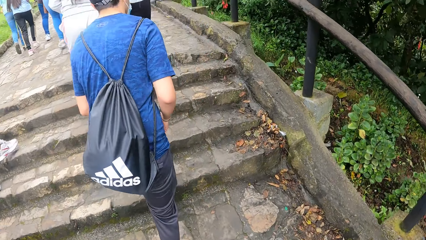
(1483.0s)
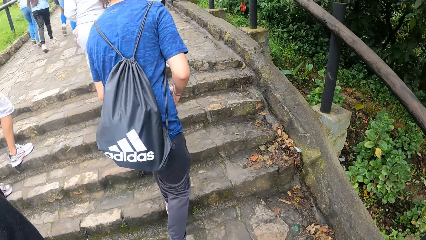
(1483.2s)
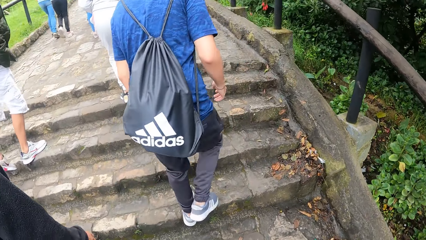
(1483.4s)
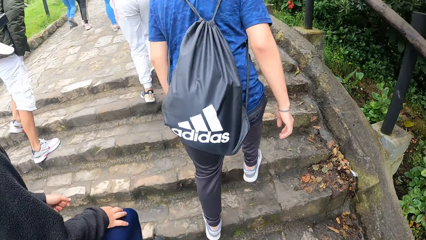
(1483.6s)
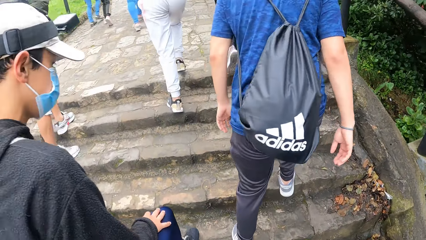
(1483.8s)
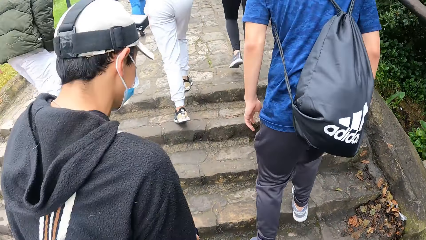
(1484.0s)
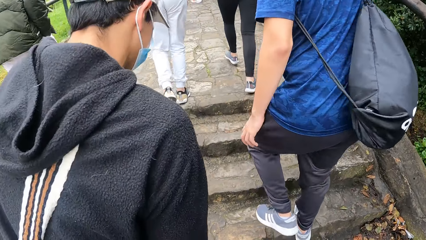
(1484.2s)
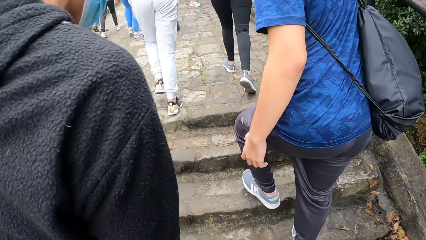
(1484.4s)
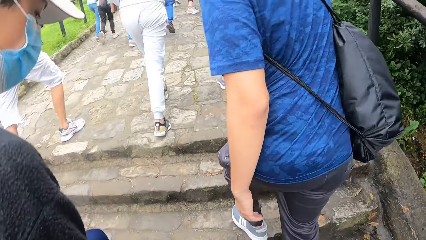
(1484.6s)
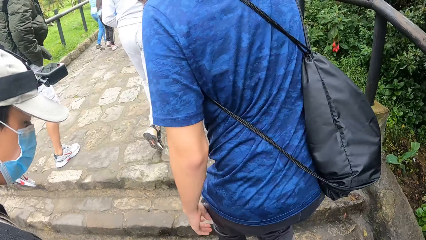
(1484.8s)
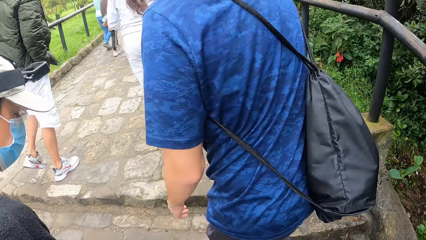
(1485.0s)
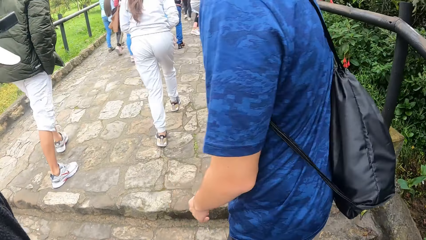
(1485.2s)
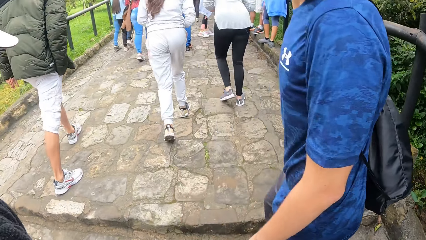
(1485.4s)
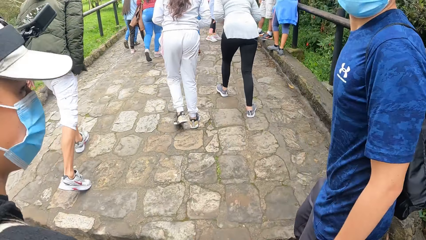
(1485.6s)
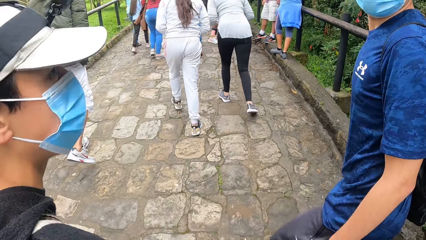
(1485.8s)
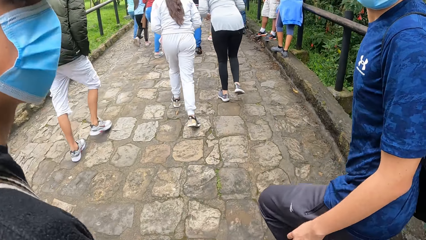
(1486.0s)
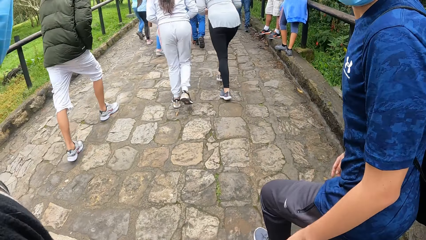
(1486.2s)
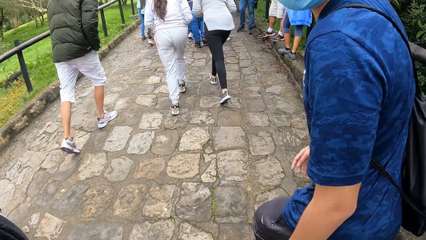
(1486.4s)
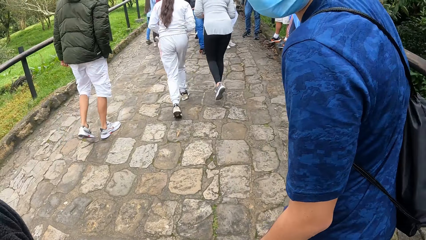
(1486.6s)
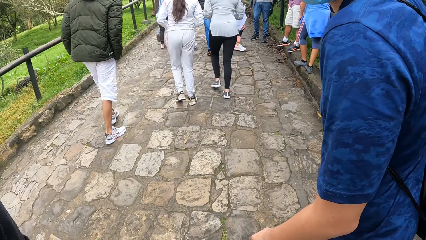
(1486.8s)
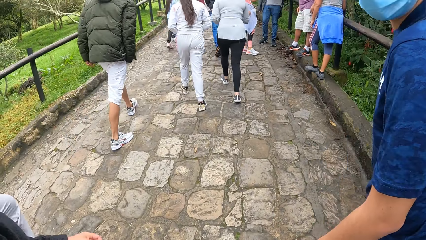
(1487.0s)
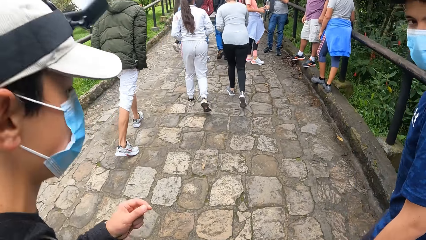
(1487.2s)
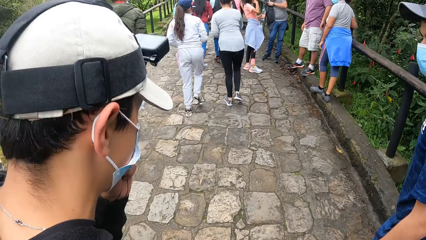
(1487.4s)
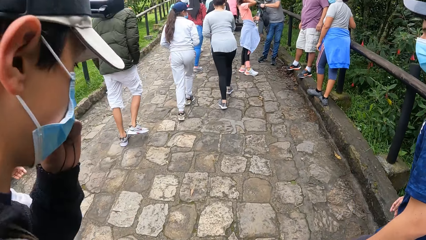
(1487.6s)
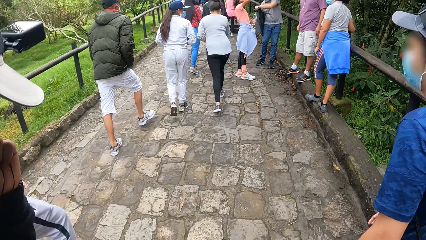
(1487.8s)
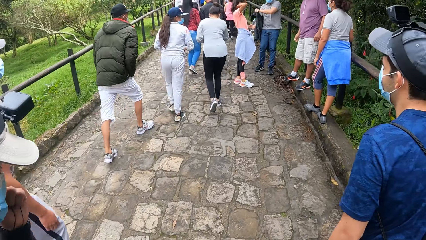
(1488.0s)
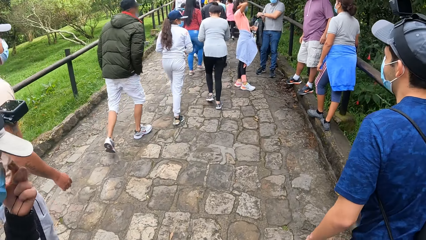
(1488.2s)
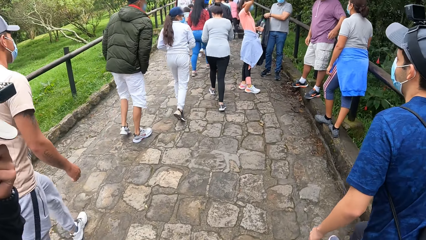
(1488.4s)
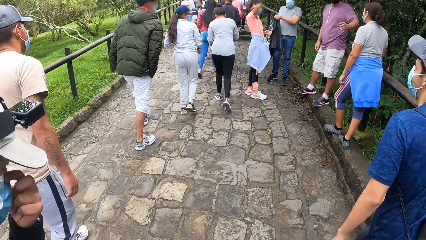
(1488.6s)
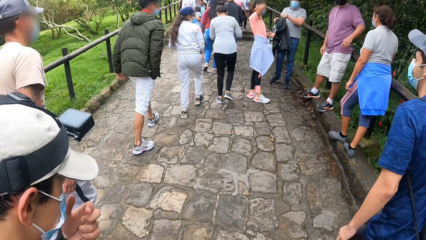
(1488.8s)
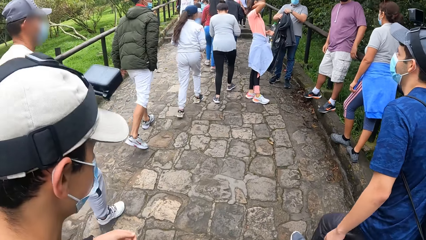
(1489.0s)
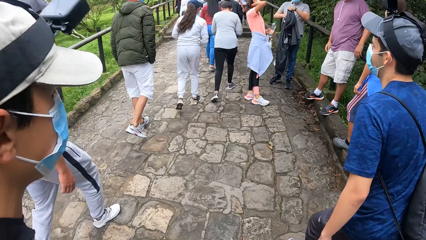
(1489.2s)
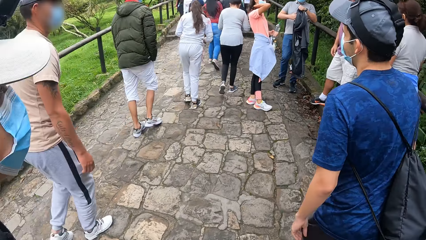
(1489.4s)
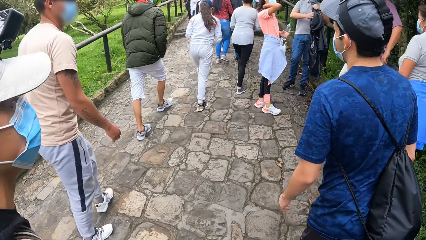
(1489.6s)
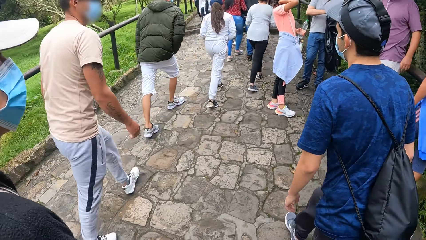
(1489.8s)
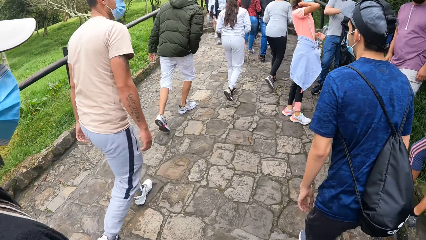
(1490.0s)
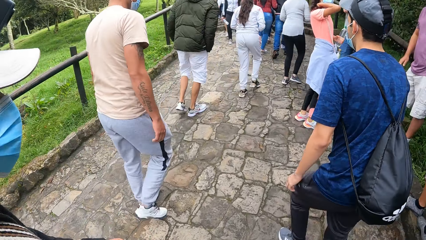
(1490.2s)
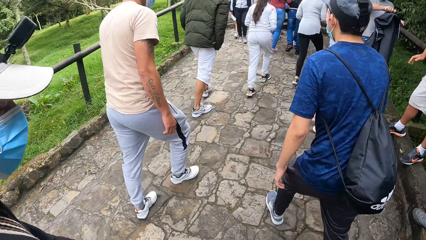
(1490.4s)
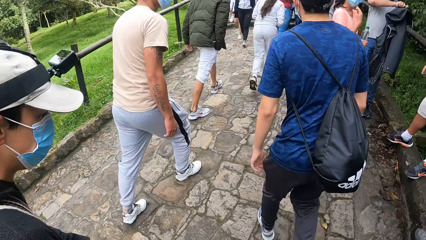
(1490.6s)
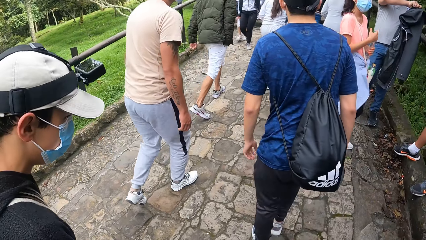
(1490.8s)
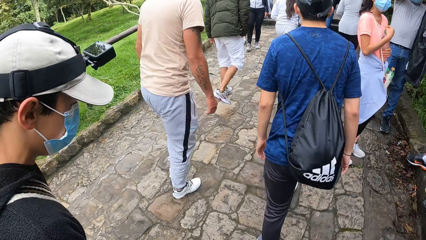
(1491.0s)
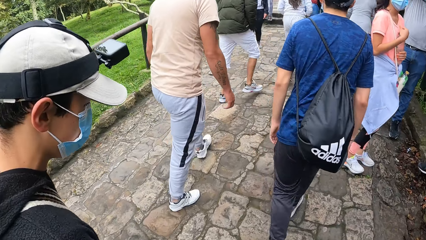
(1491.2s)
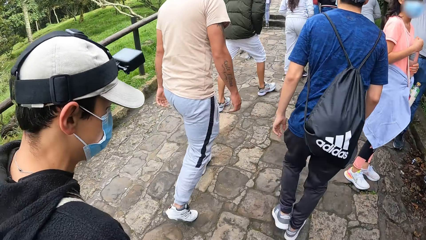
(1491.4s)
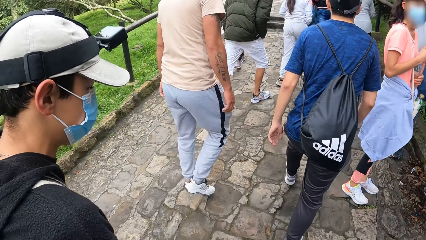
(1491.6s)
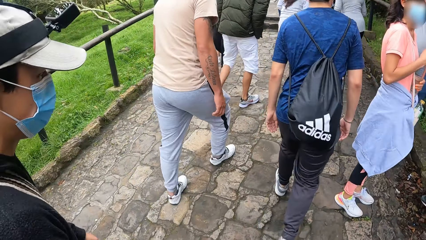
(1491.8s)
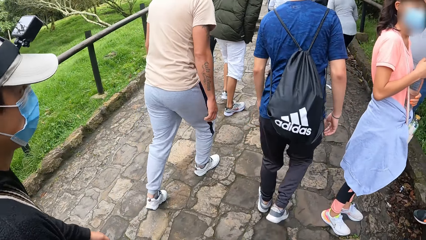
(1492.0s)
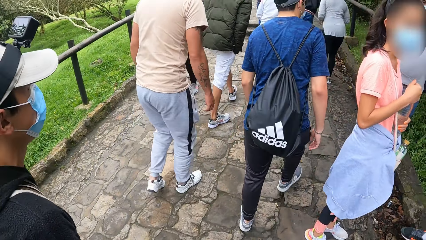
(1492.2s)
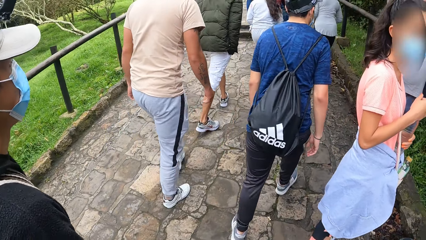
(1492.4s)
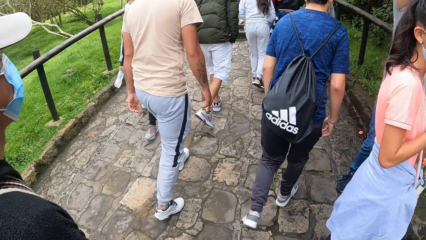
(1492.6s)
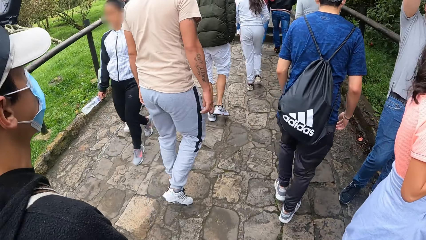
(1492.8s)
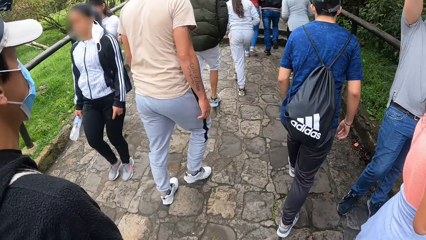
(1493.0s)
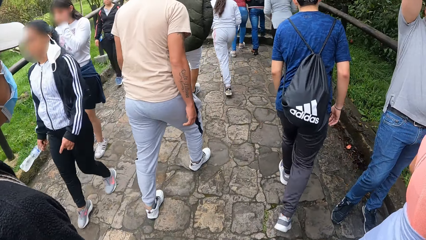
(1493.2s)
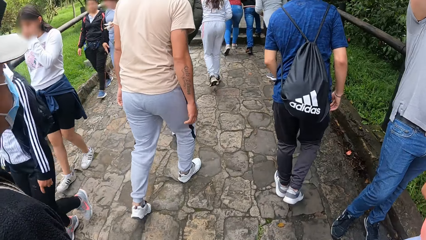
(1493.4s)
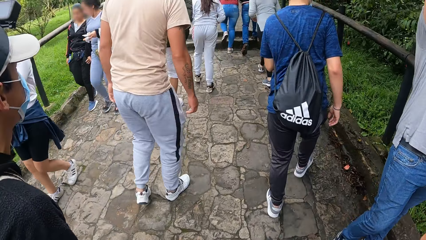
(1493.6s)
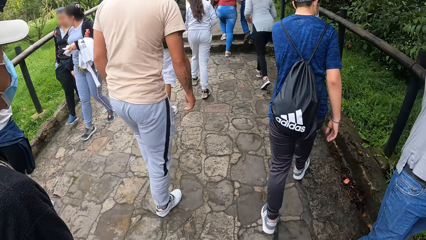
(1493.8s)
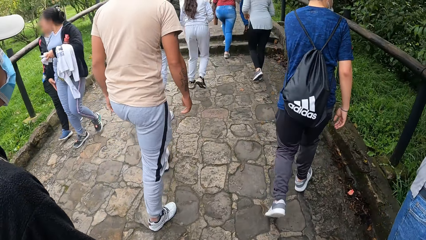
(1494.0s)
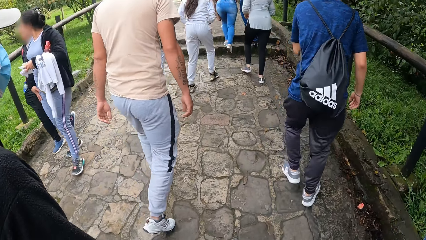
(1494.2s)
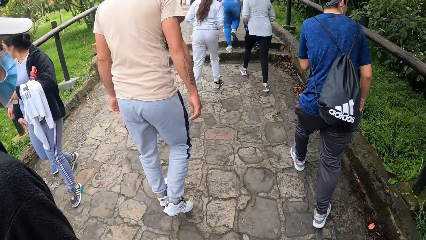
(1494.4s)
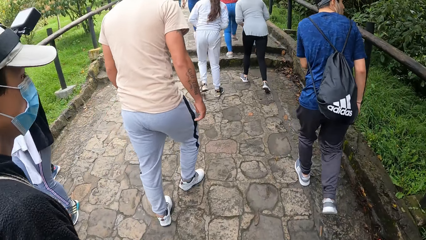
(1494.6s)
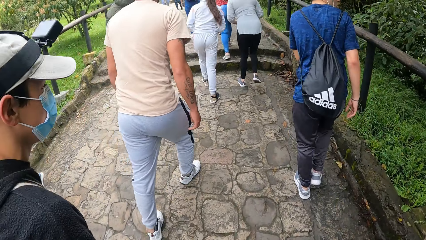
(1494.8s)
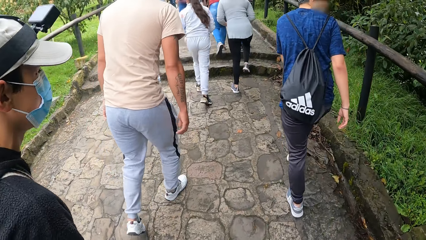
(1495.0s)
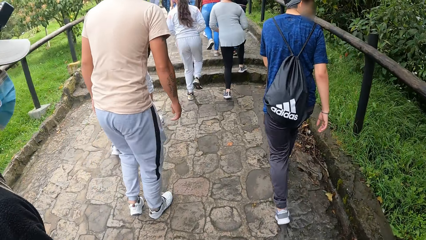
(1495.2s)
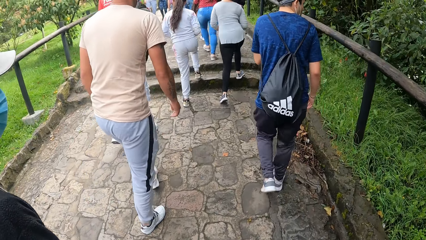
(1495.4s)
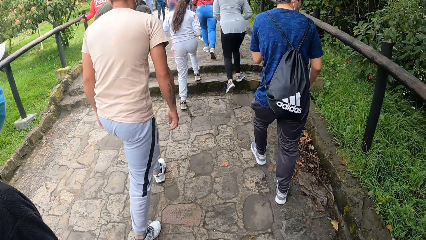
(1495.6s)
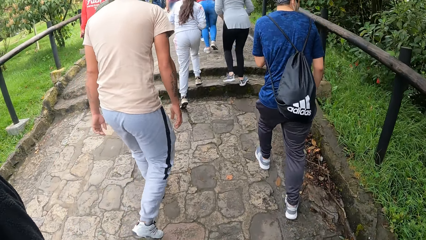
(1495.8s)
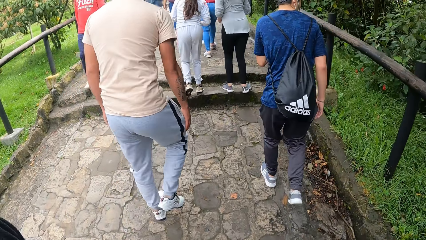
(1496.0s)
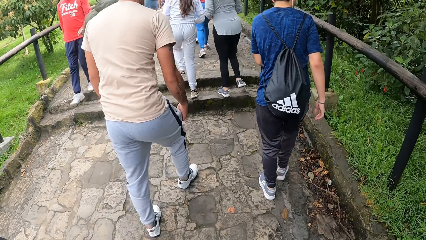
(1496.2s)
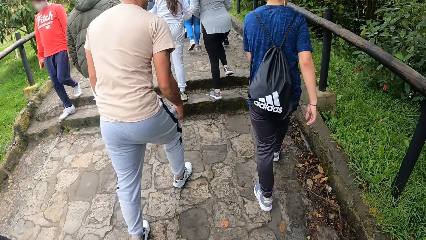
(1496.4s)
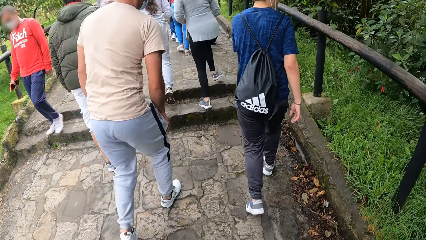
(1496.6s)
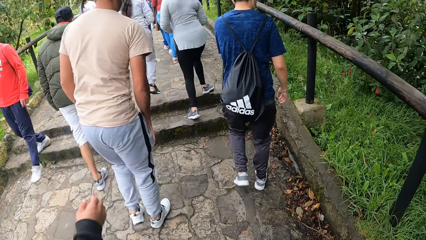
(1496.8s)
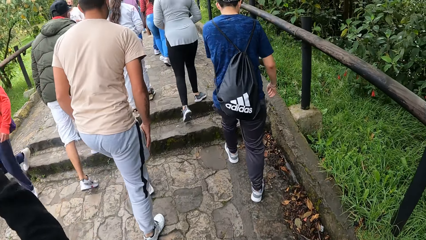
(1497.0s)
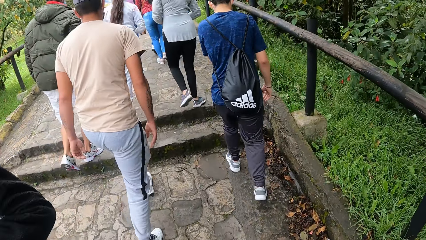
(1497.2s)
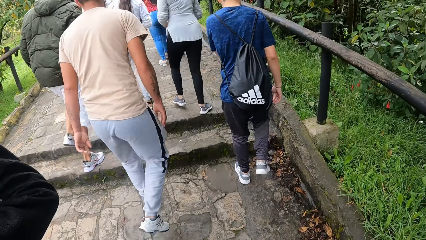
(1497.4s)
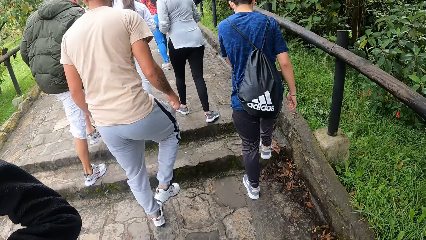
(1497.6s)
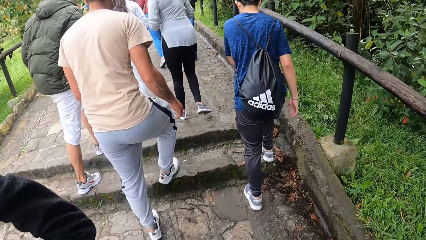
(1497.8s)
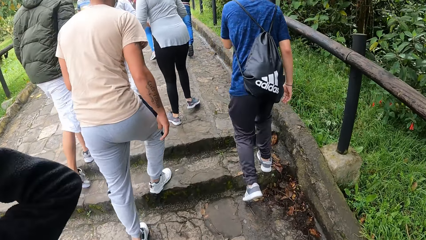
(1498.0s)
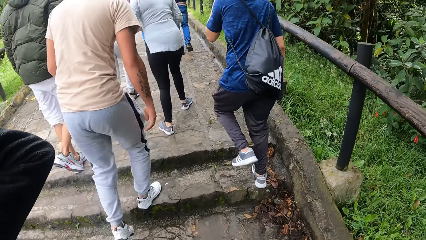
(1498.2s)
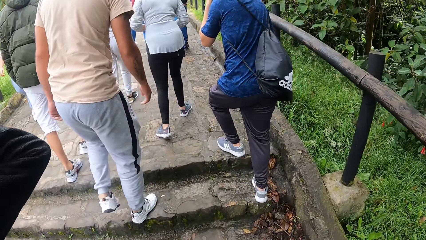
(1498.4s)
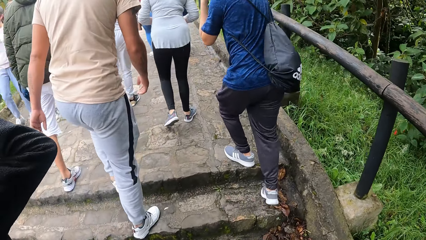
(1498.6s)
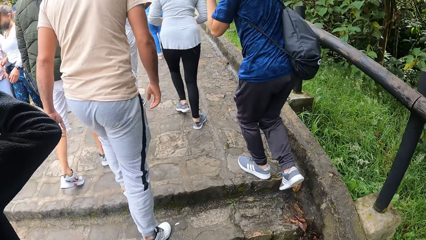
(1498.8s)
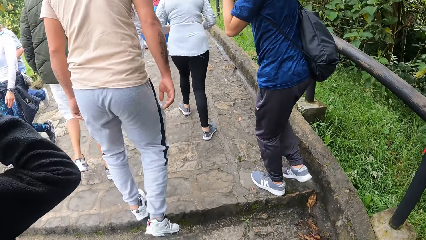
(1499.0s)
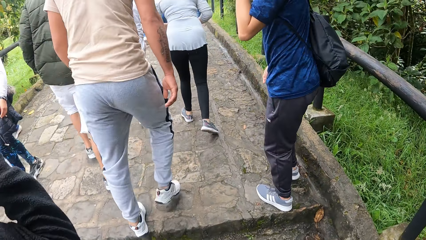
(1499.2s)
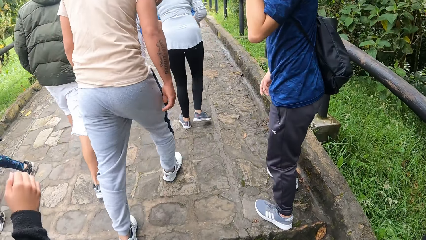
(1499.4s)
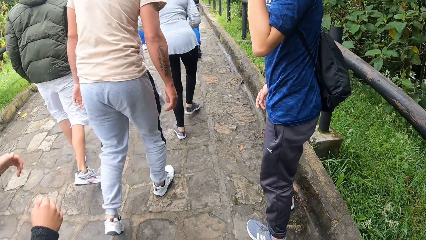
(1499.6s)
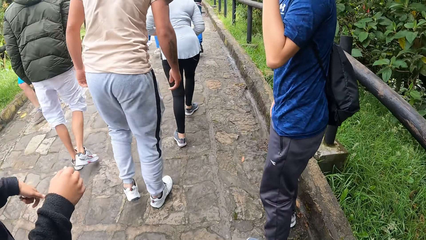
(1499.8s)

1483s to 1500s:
The camera wearer interacts with a man and another man. The first man touches his face with his left hand.
